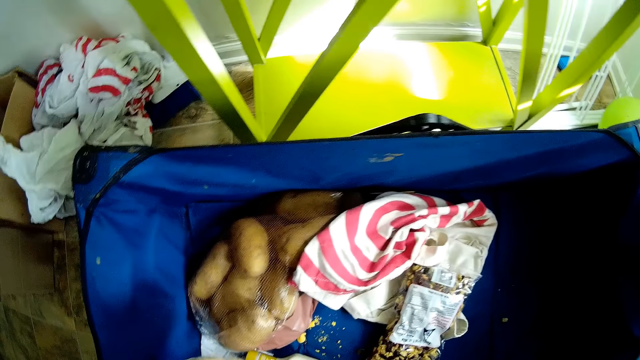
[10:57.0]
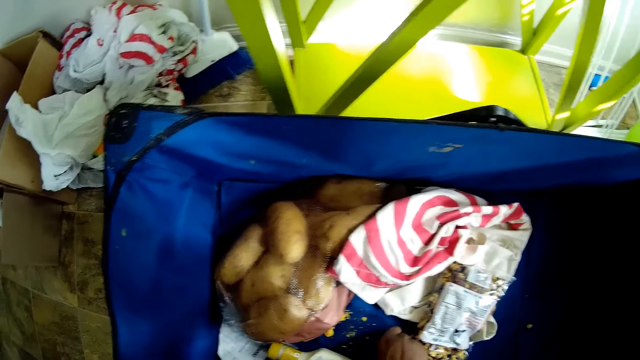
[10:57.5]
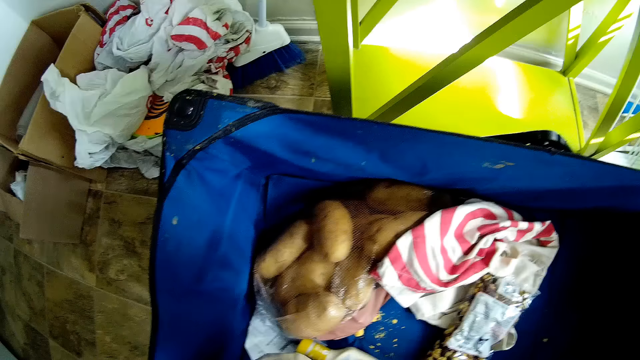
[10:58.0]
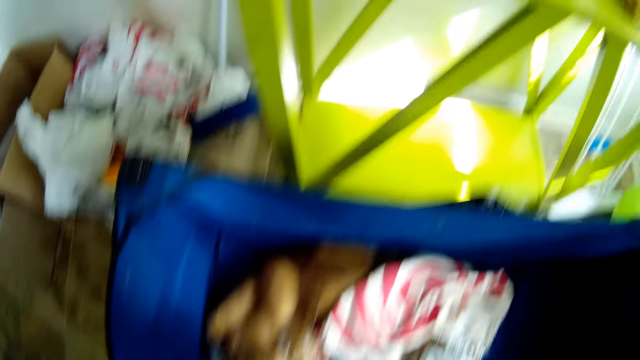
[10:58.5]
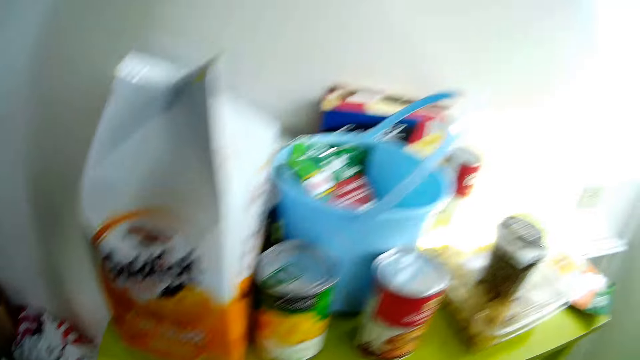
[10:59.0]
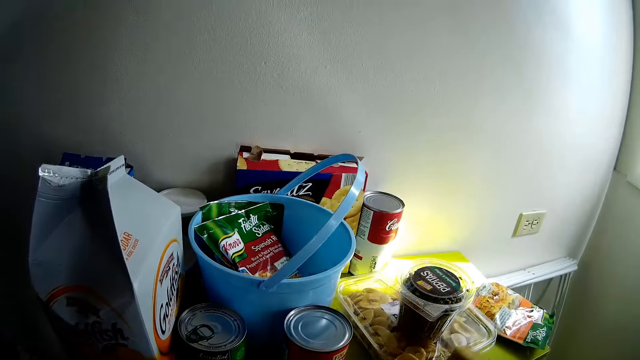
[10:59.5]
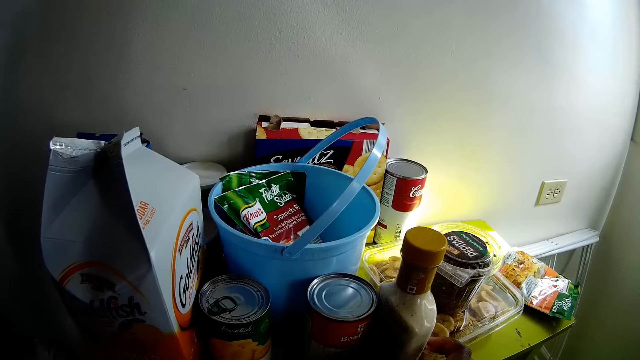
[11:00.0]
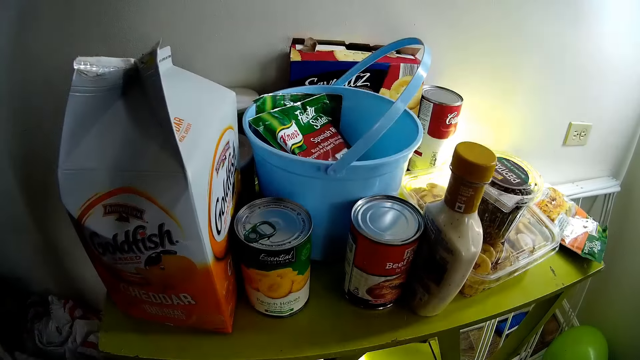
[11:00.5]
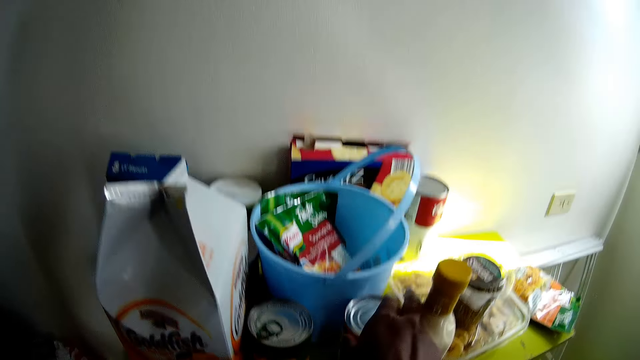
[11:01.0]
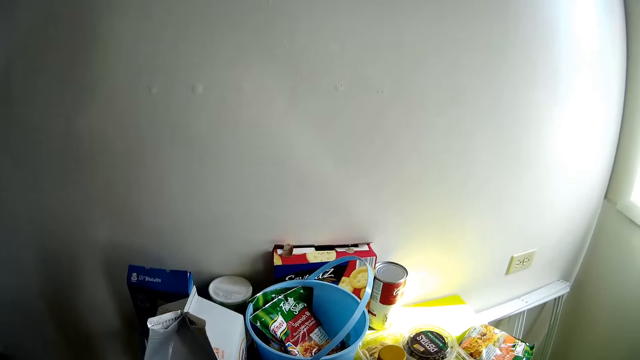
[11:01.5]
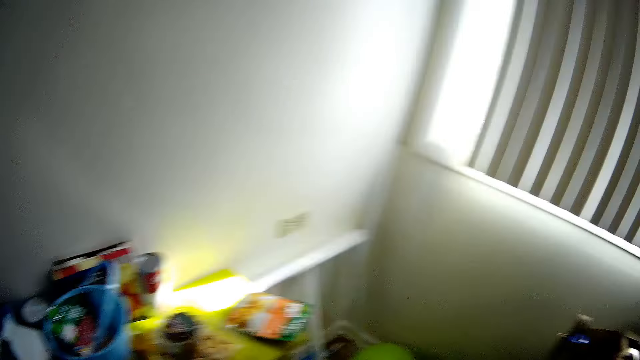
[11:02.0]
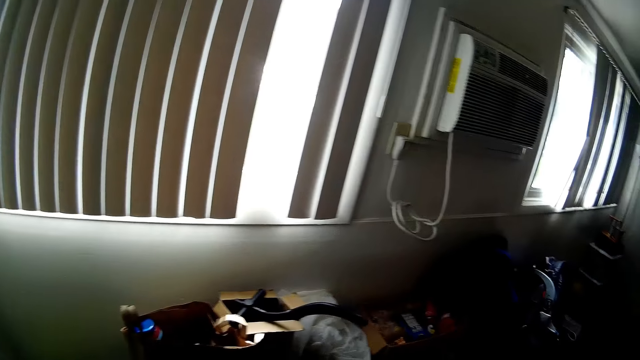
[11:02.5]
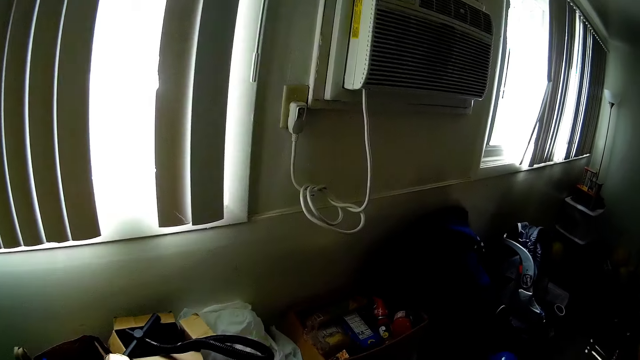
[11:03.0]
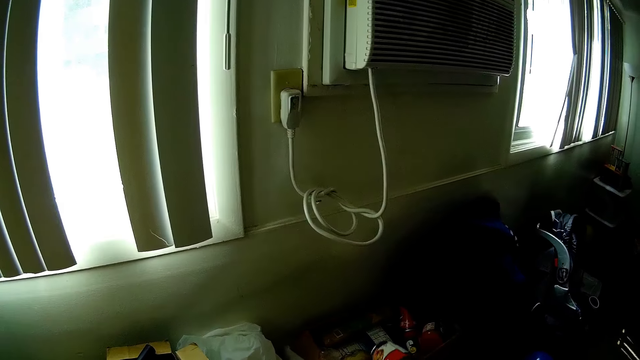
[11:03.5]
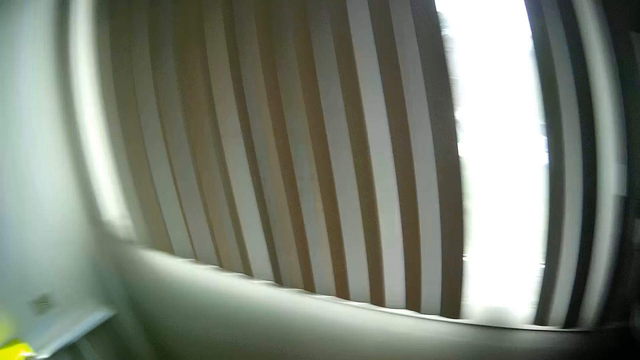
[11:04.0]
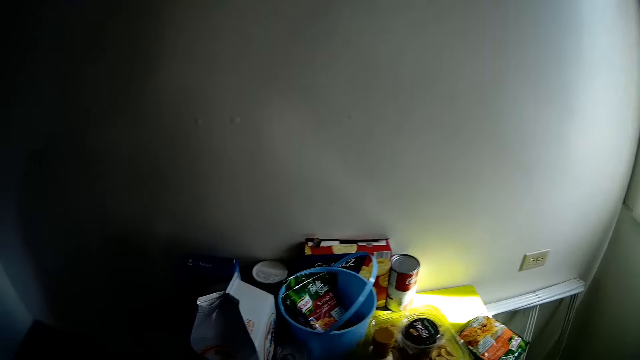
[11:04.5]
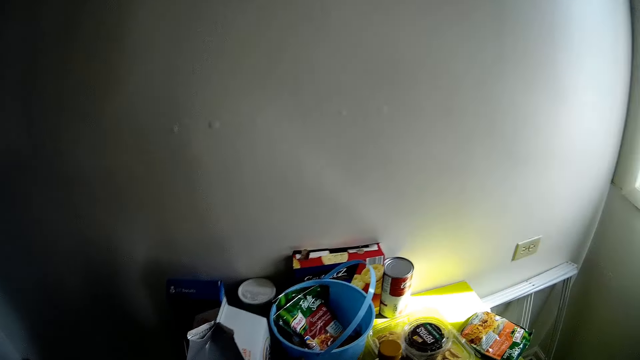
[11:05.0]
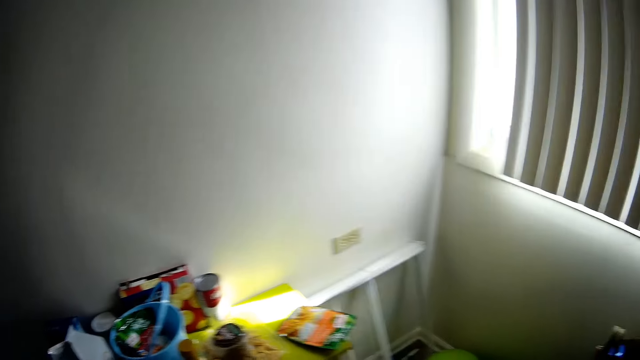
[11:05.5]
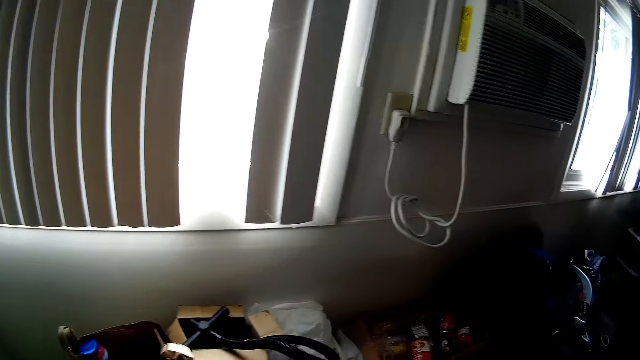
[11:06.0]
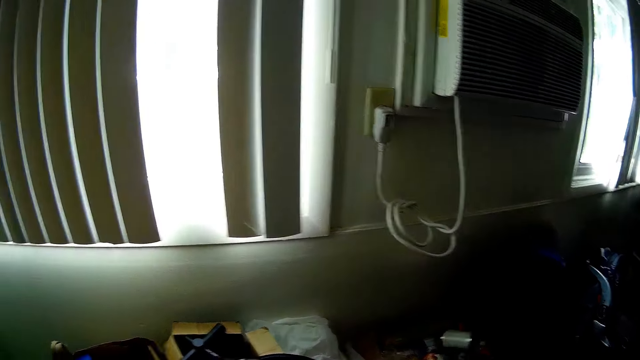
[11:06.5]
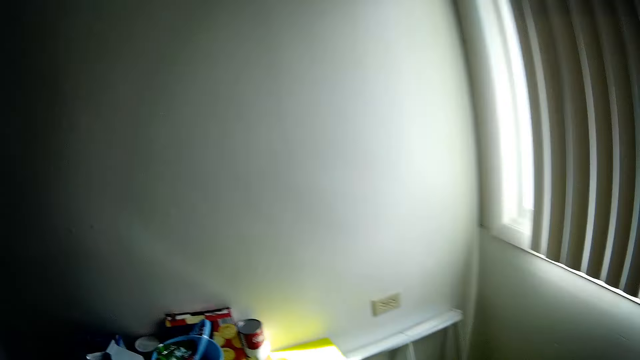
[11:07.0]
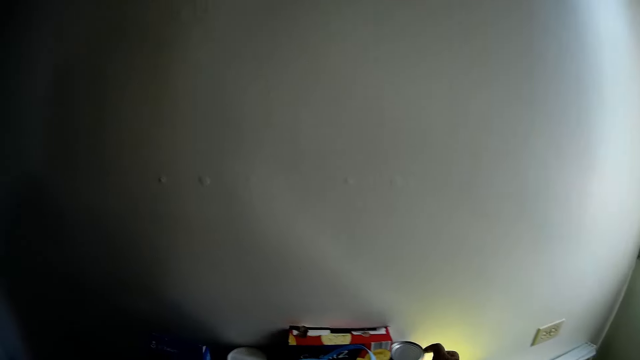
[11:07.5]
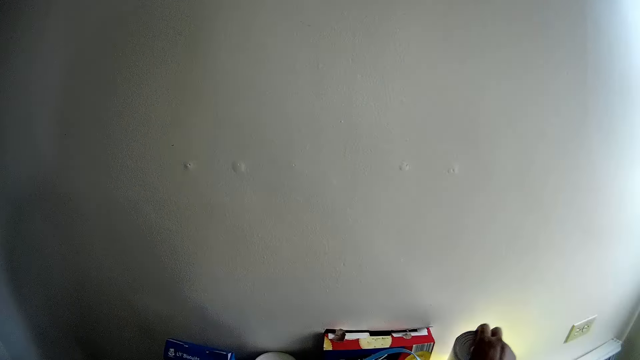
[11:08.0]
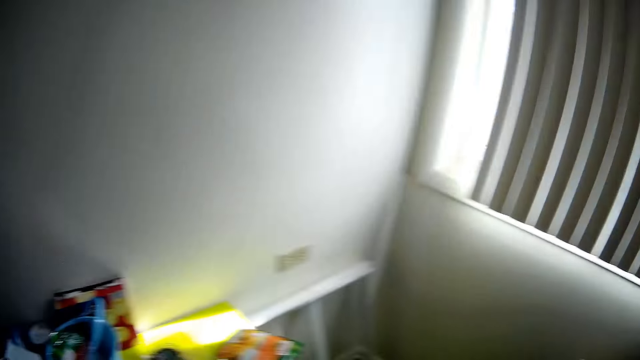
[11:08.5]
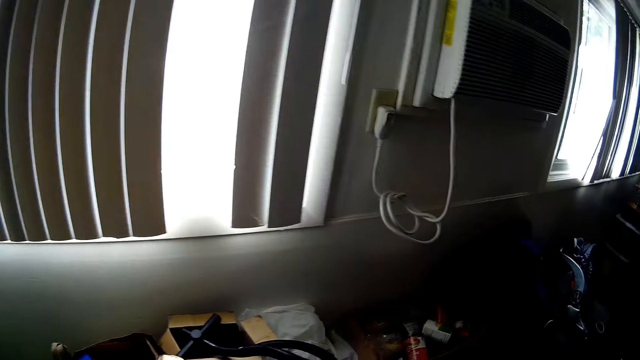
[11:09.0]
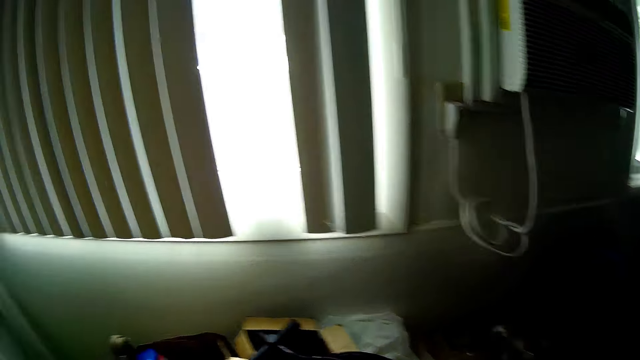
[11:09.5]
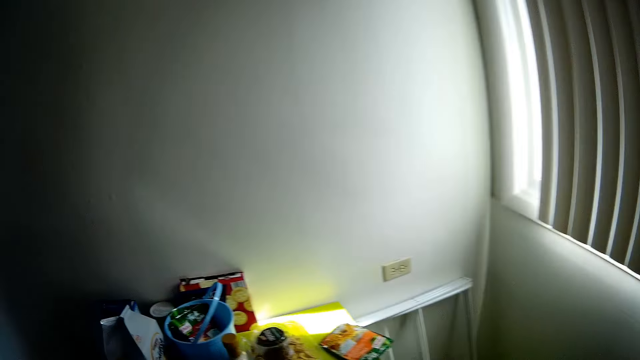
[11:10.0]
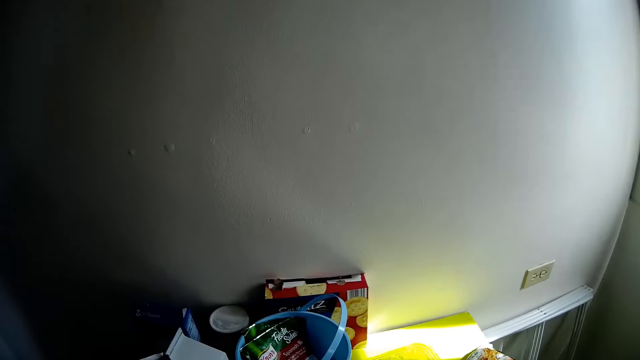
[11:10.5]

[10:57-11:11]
The camera wearer picks up a coin from the baby stroller with her right hand. She drops a bottle of cream on a trolley top with her right hand. She grabs a tin of minced beef from the trolley top with her right hand. She puts something on the sink. She looks around the house. She drops the tin of minced beef in a carton on the floor with her right hand. She arranges the sink. She drops a tin of corn in the carton on the floor with her right hand. She throws the paper down. She grabs the tin of corn from the trolley top with her right hand. She picks up the piece of paper. She drops the tin of corn in the carton on the floor with her right hand.

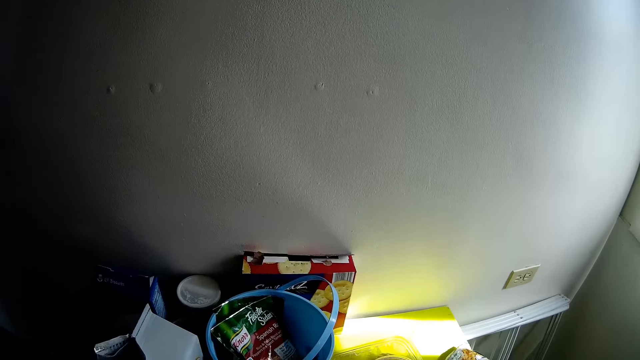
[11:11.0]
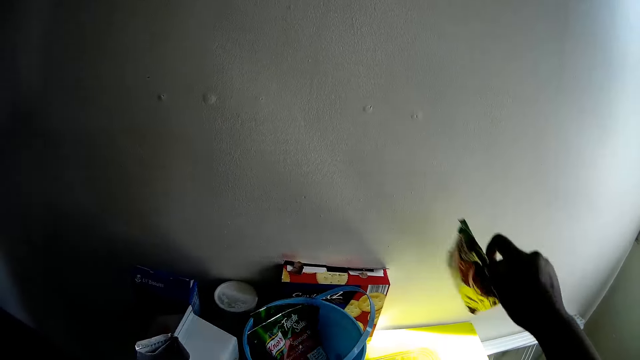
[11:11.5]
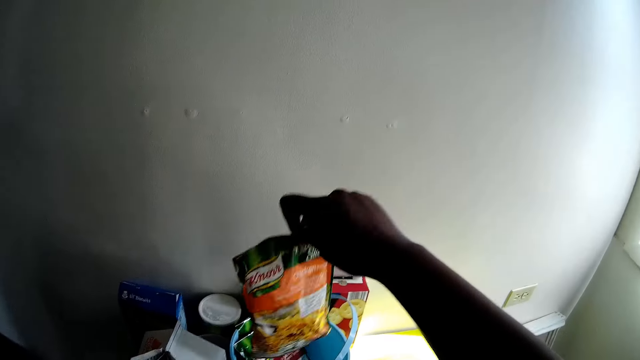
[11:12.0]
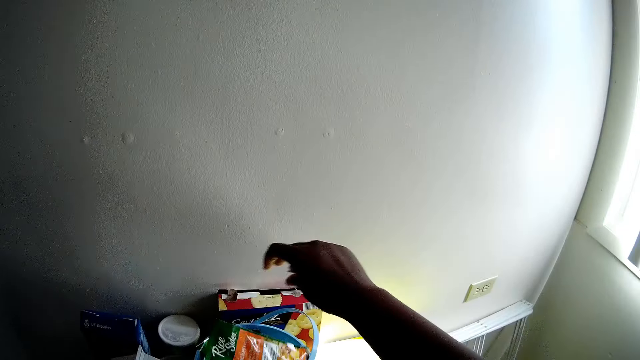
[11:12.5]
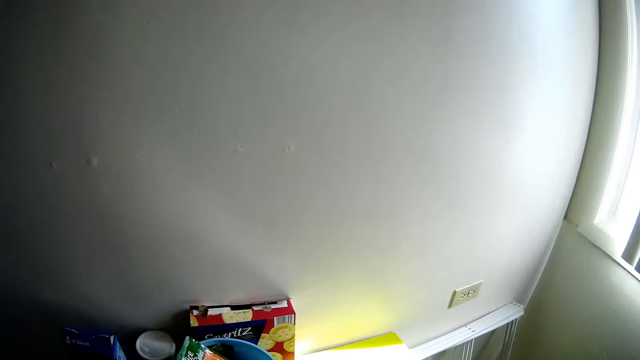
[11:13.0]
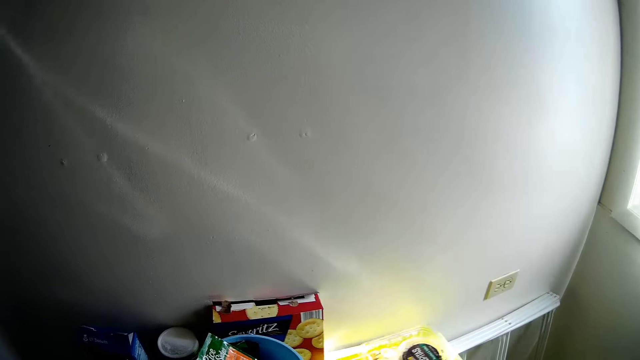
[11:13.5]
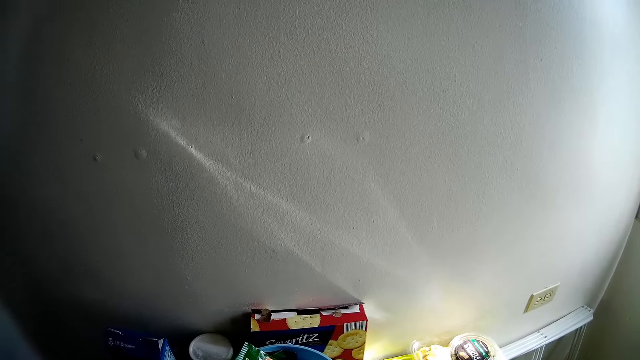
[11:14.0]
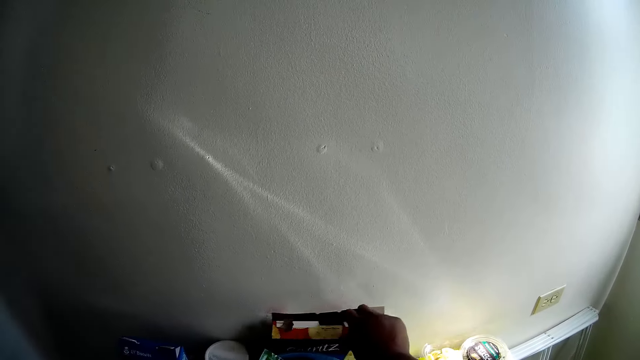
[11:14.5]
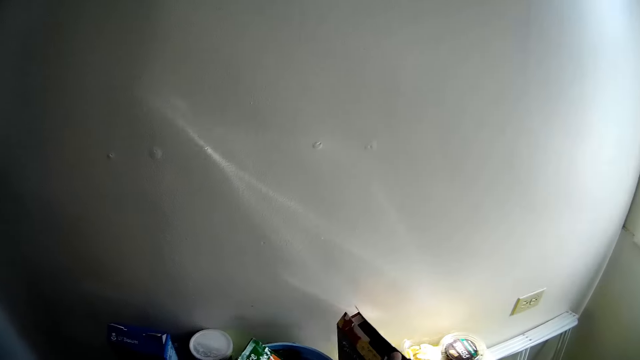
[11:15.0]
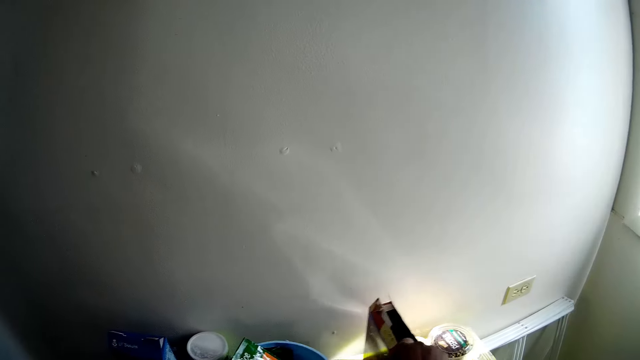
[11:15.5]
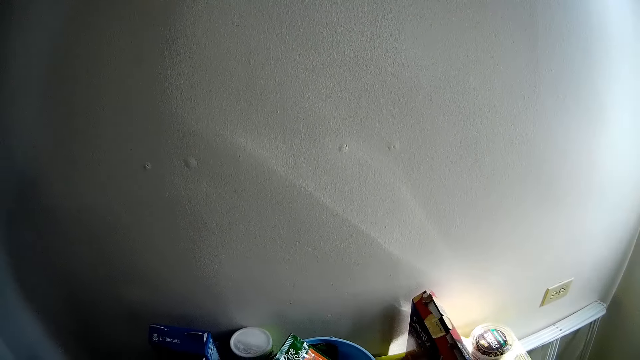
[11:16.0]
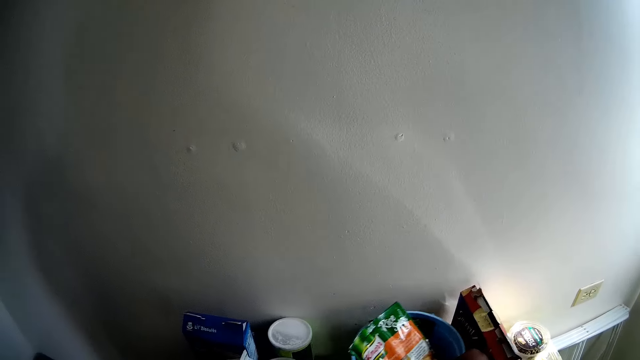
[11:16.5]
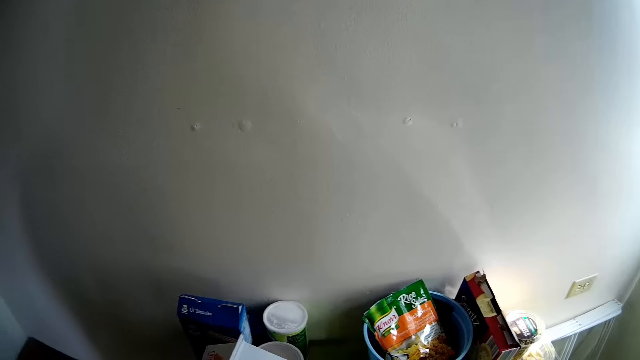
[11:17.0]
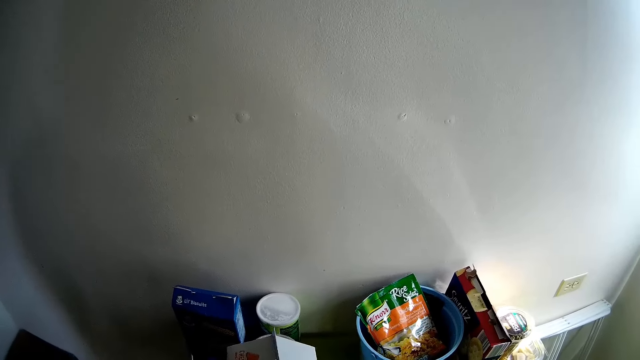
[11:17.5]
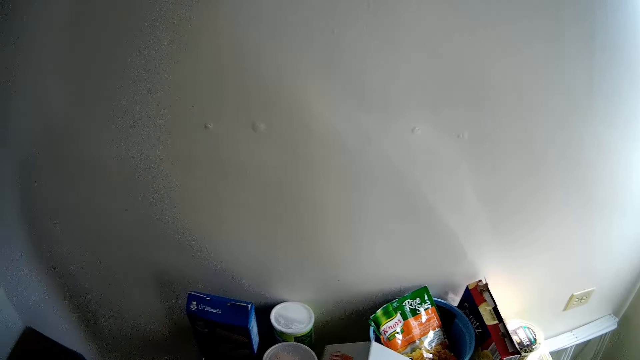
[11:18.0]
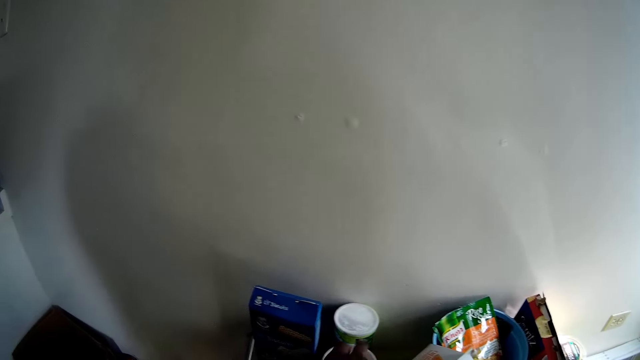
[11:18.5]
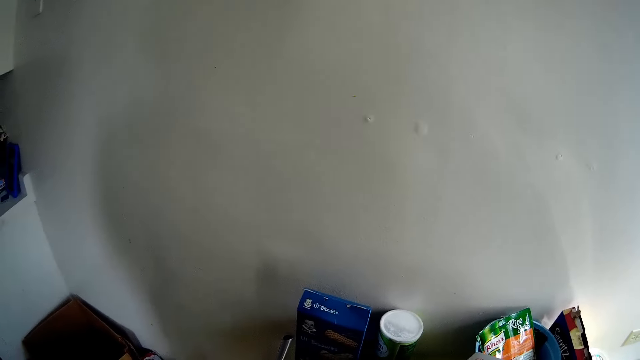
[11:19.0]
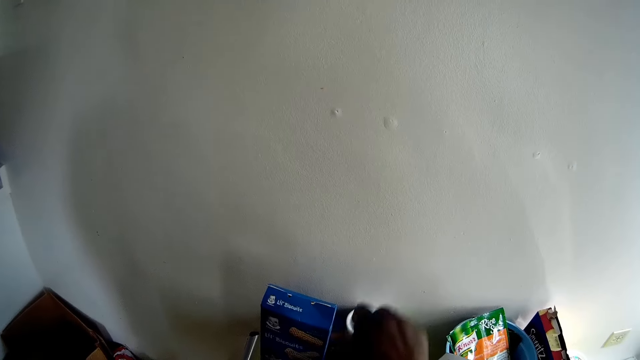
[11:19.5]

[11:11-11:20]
The camera wearer picks up a pack of seasoning from the trolley top with her right hand. She picks up the piece of paper. She drops the pack of seasoning in a bucket on the trolley top with her right hand. She looks at the piece of paper and puts the piece of paper down. She drops a pack of chips on the trolley top with her right hand. She adjusts a pack of cookies on the trolley top with her right hand. She picks up the package. She adjusts the bucket on the trolley top with her right hand. She arranges the table. She adjusts a carton of crackers on the trolley top with her right hand. She adjusts a tin of chips on the trolley top with her right hand.
